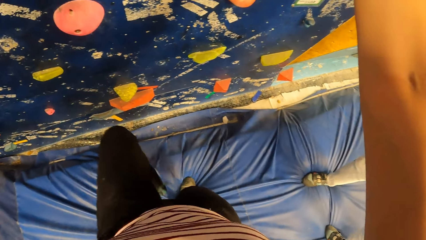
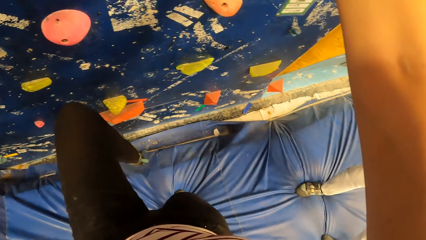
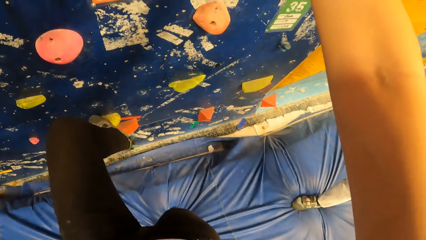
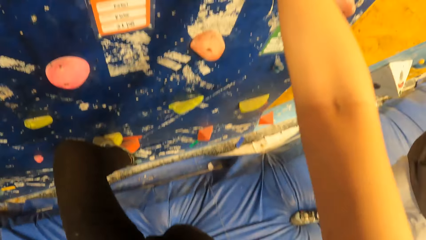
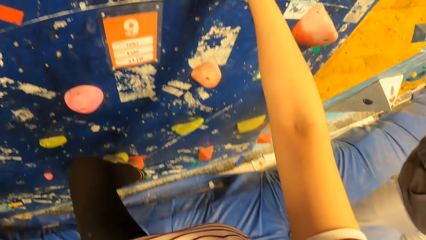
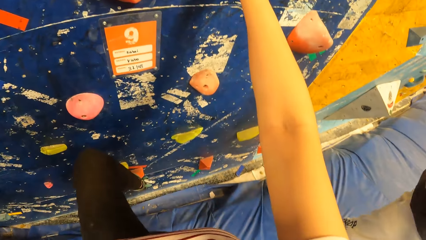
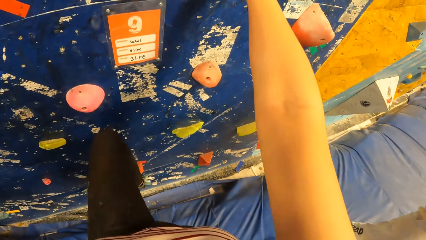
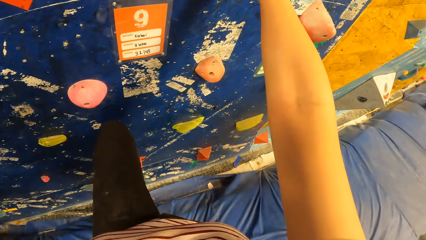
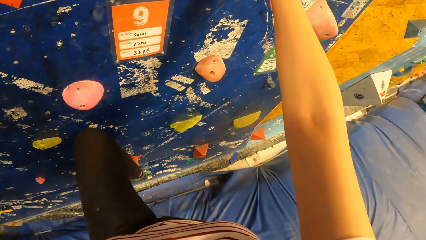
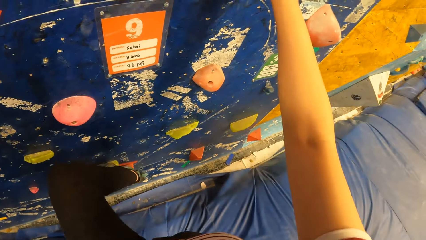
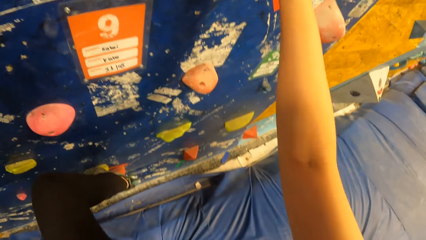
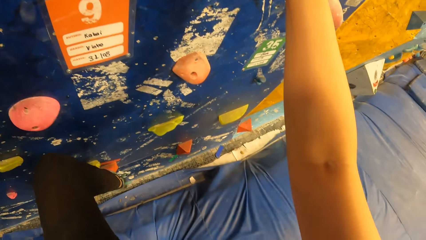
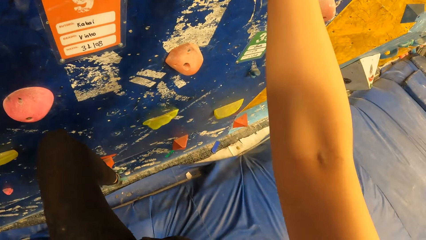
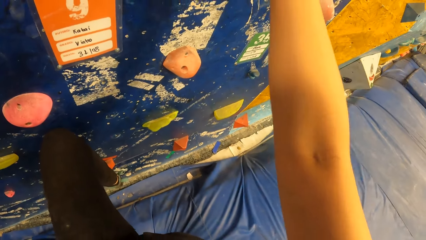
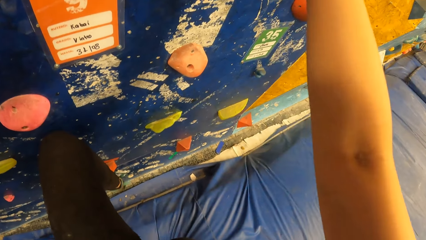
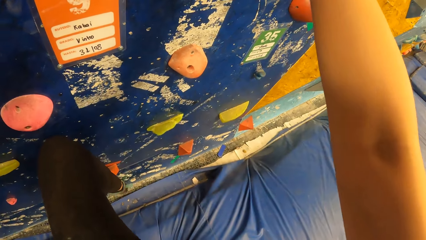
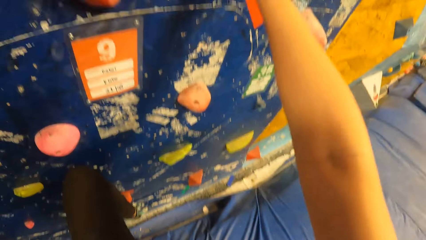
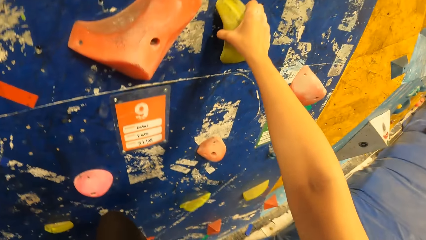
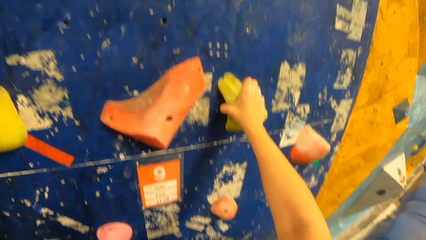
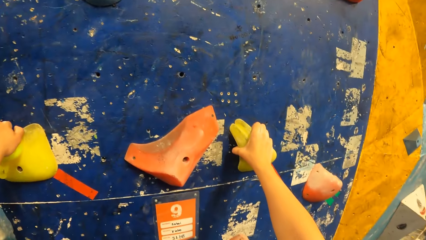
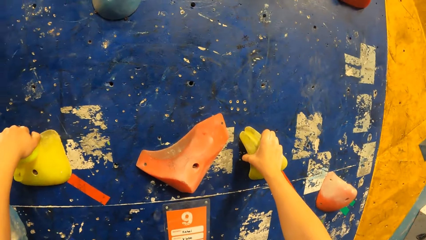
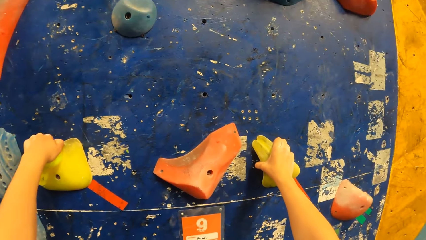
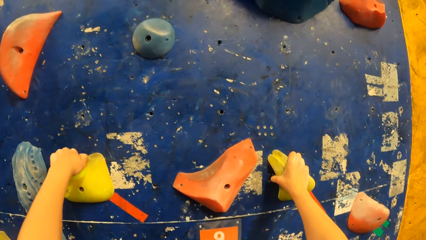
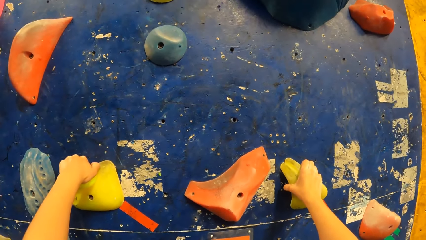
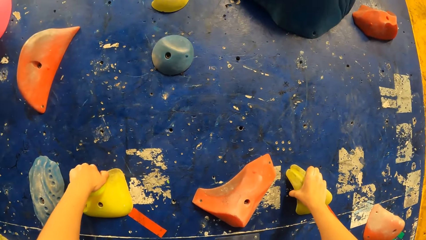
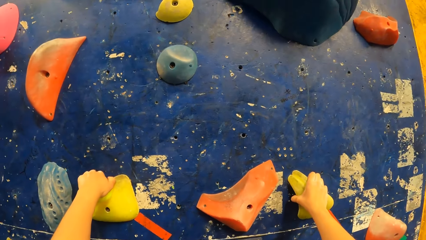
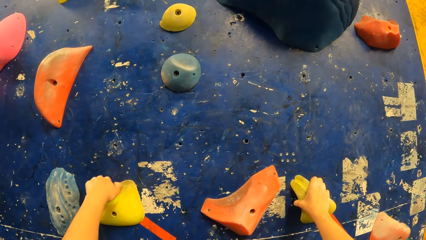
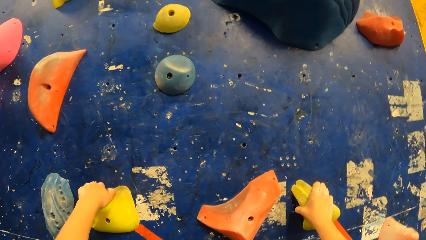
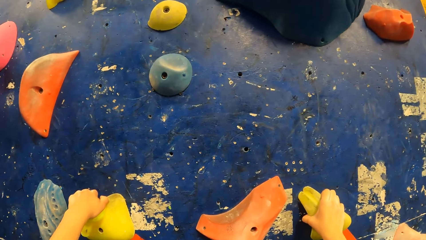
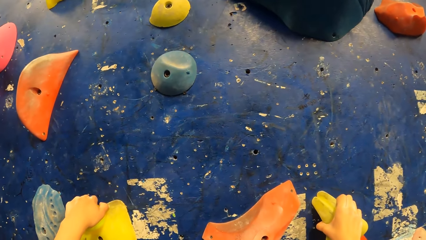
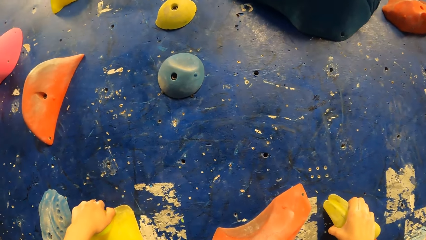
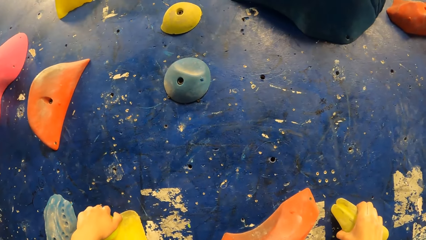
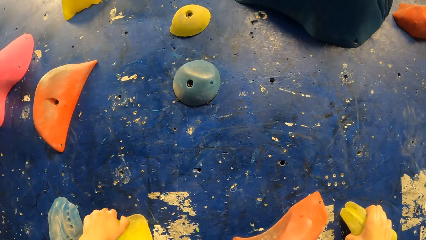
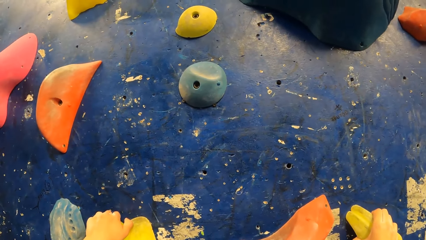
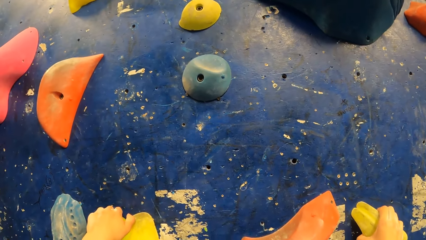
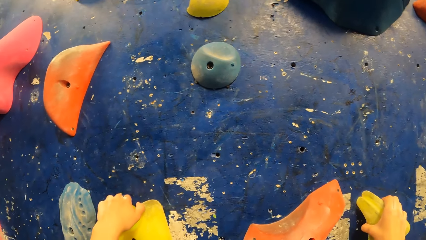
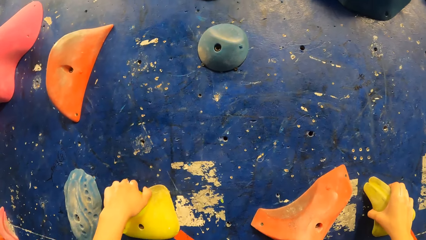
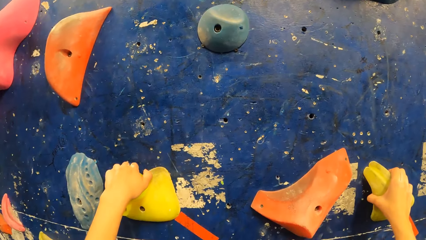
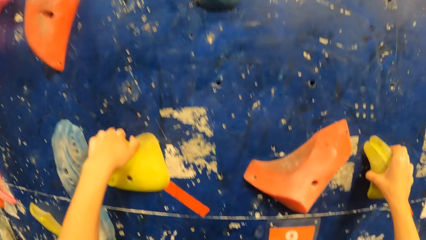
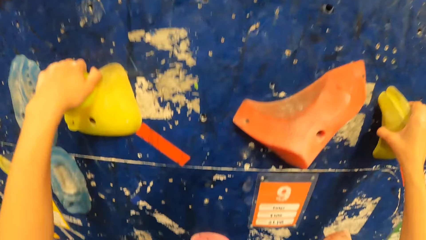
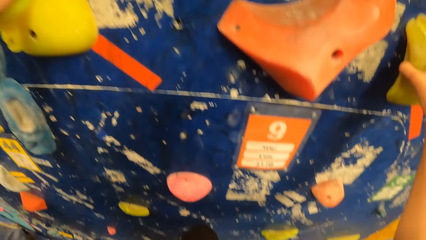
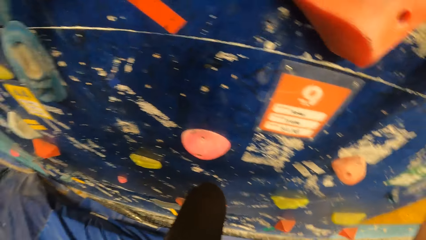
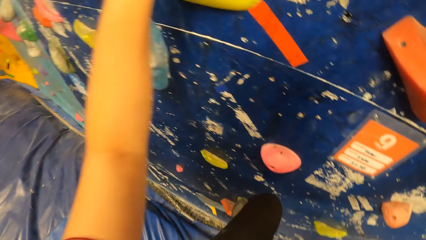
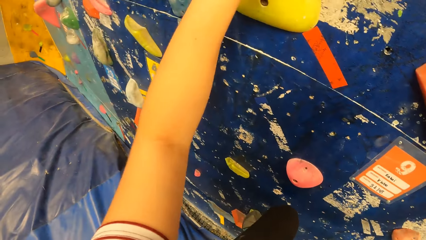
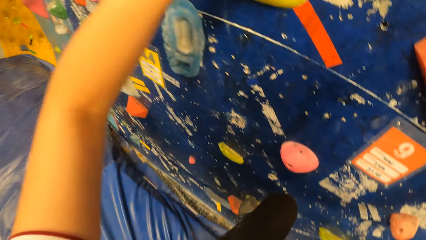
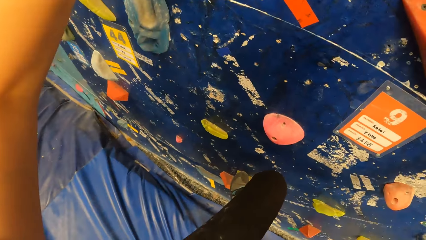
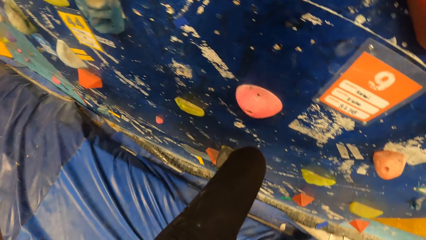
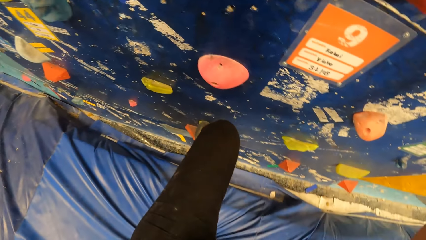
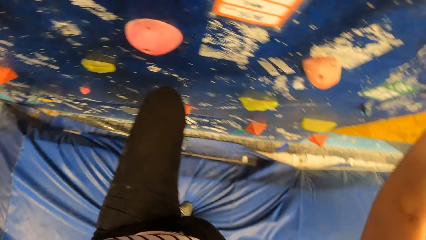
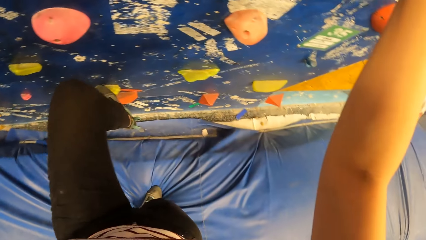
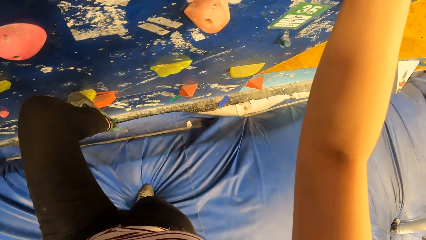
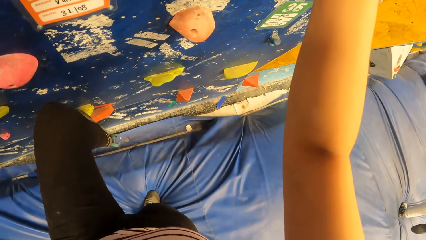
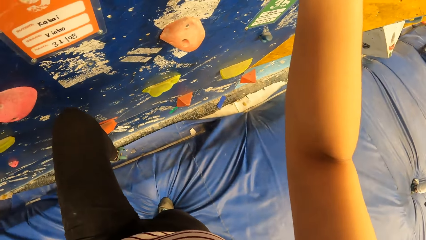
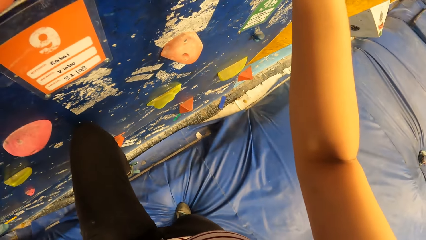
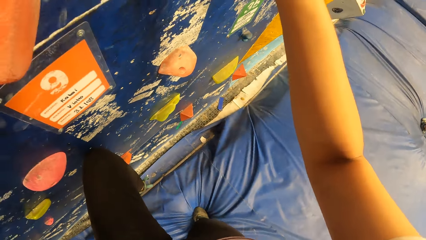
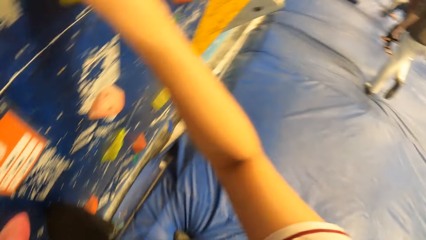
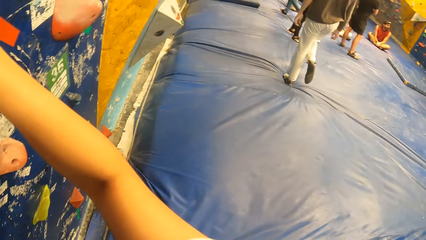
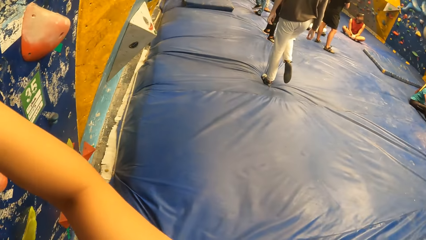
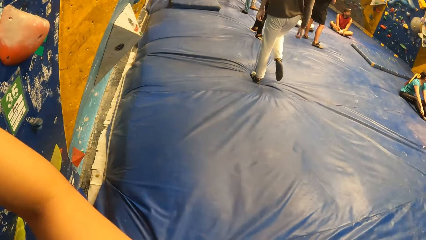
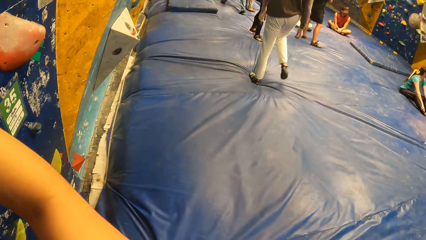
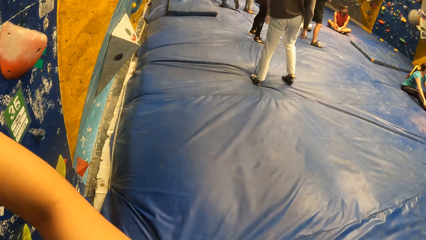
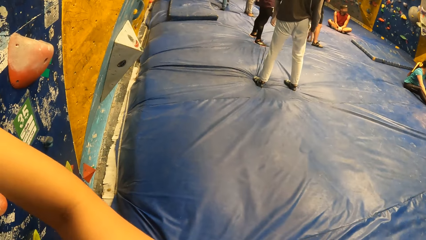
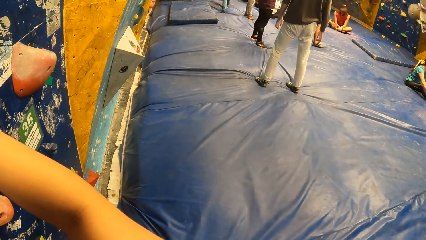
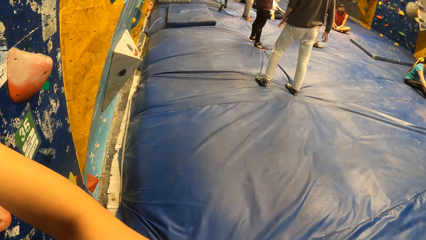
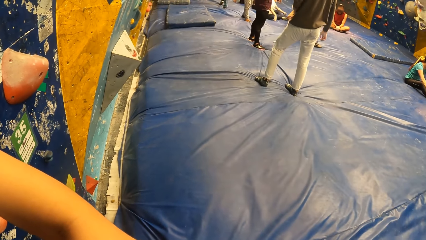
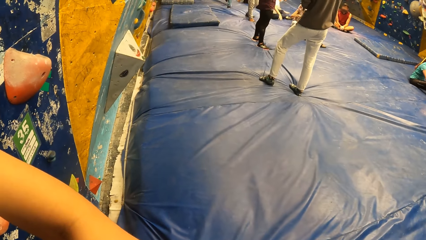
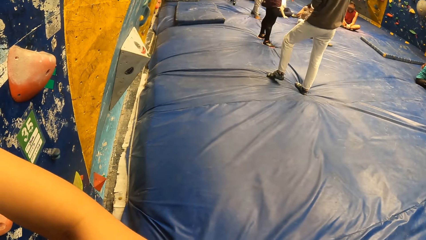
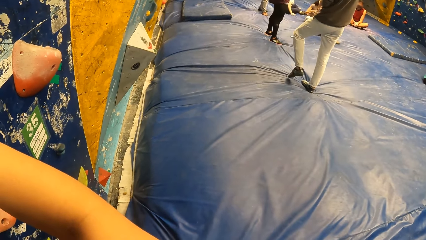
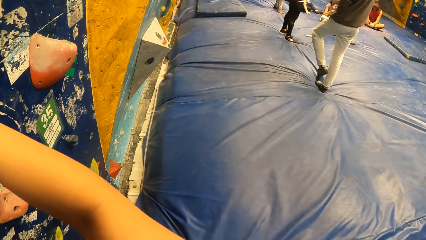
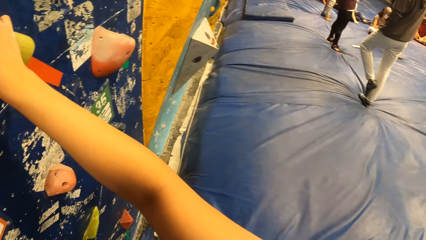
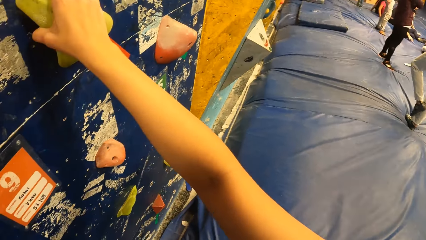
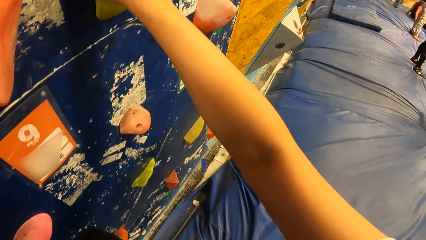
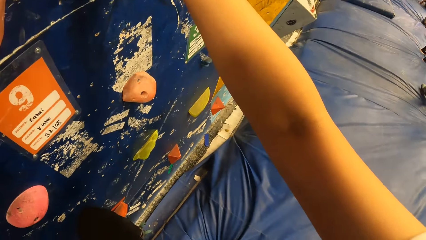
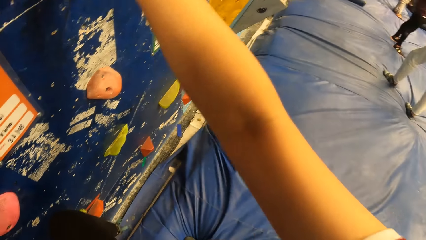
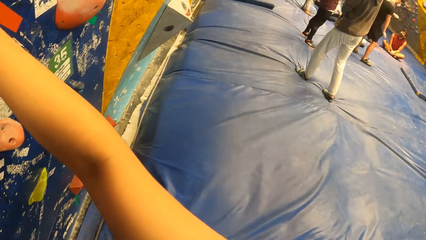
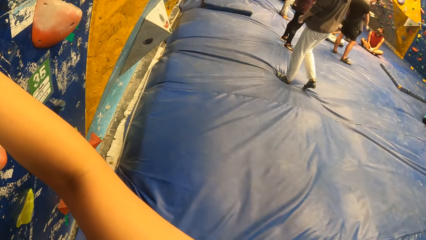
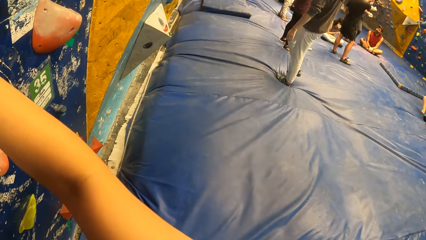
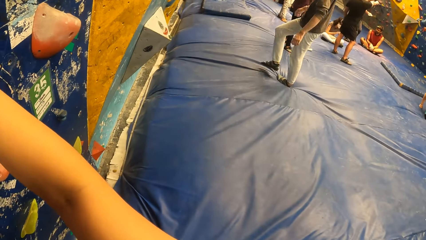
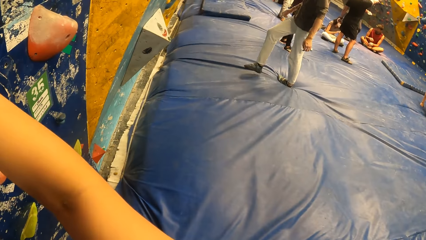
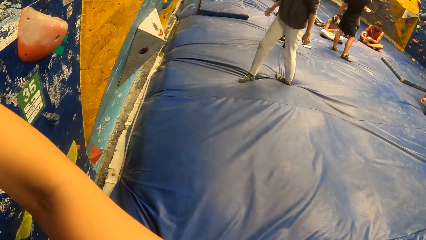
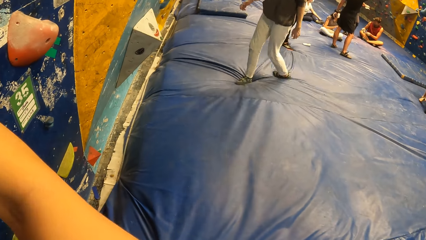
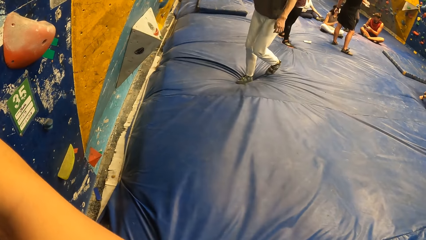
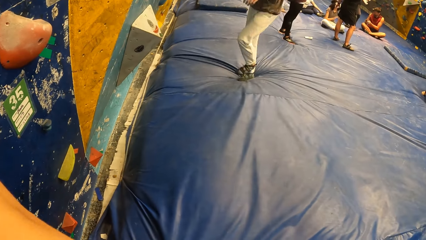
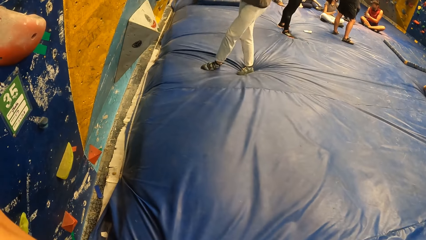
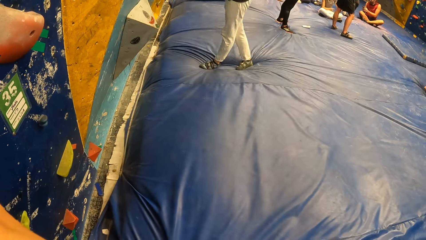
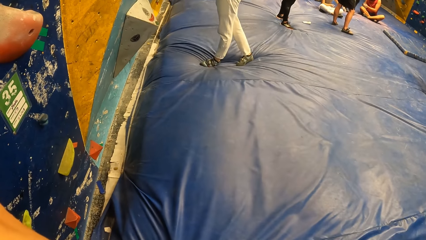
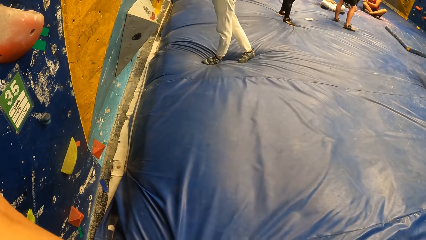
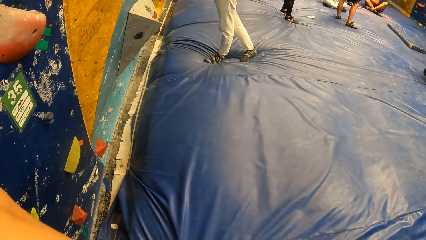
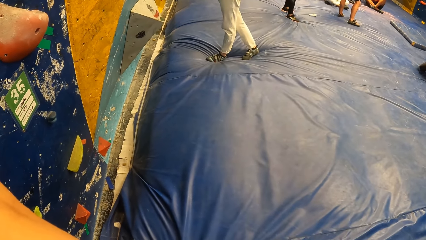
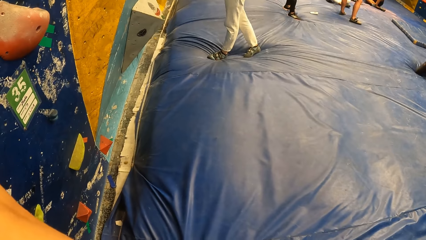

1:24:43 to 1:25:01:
The camera wearer climbs a wall in the wall climbing gym. They hold climbing holds on the wall in the wall climbing gym with both hands. A man converses with a group of people.
